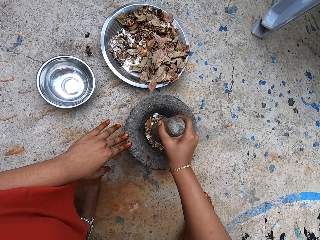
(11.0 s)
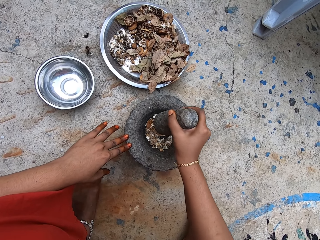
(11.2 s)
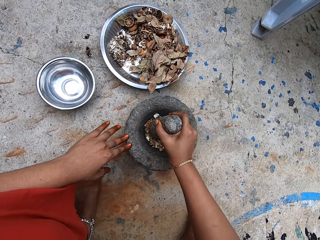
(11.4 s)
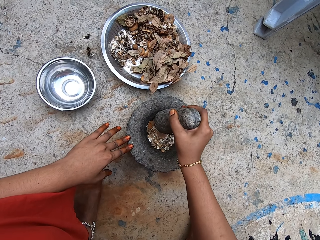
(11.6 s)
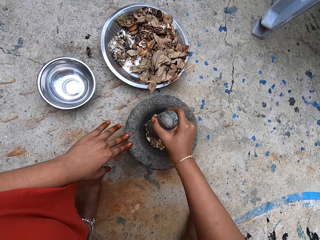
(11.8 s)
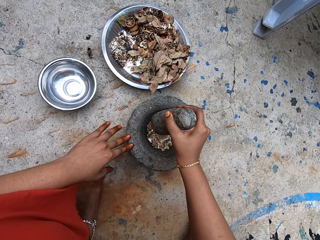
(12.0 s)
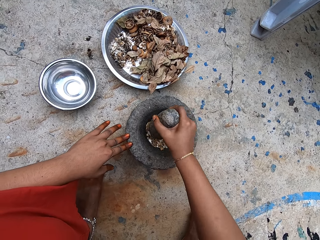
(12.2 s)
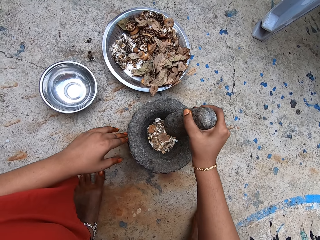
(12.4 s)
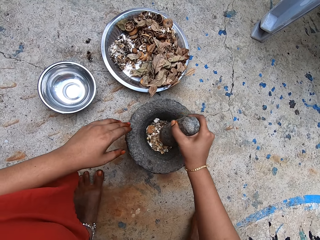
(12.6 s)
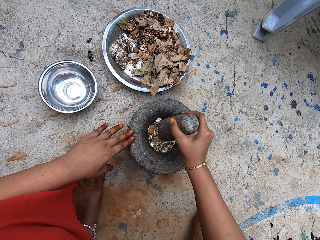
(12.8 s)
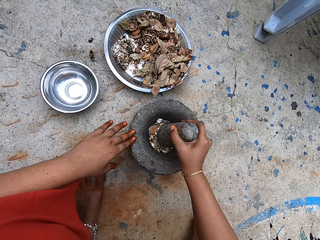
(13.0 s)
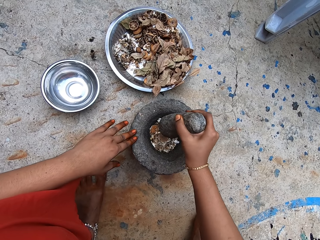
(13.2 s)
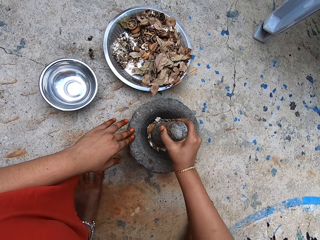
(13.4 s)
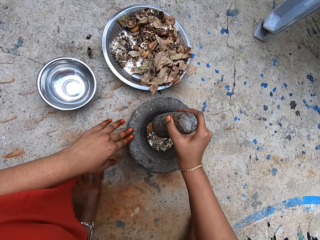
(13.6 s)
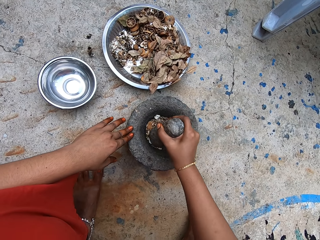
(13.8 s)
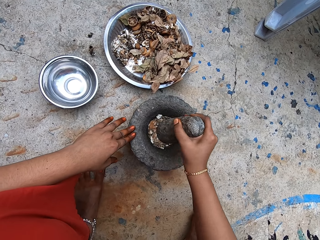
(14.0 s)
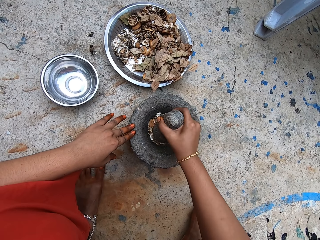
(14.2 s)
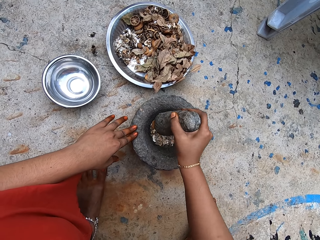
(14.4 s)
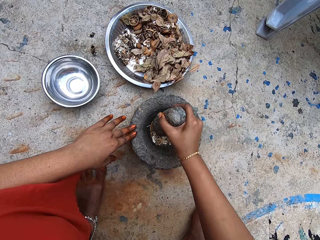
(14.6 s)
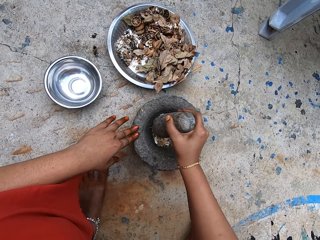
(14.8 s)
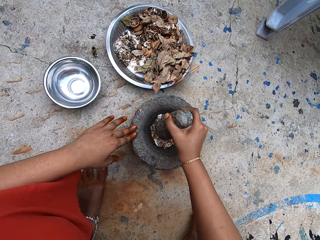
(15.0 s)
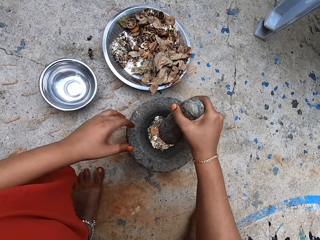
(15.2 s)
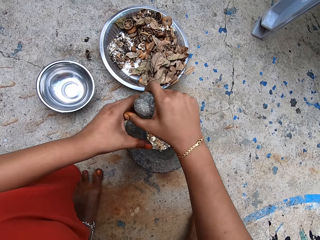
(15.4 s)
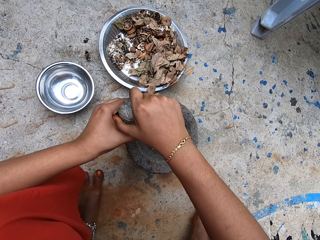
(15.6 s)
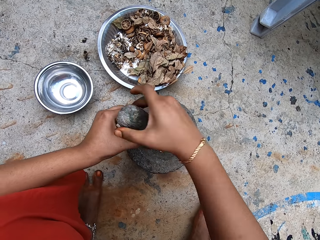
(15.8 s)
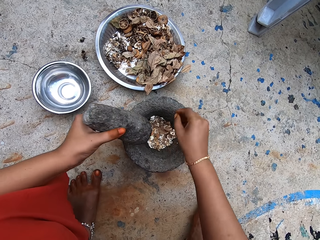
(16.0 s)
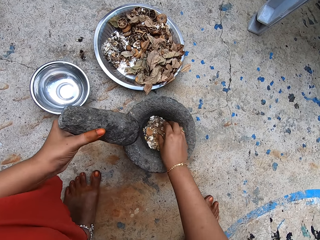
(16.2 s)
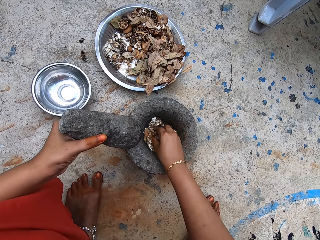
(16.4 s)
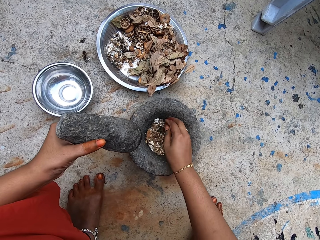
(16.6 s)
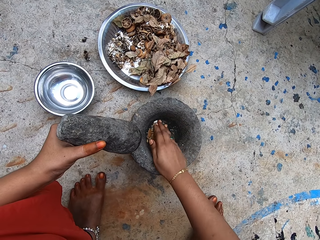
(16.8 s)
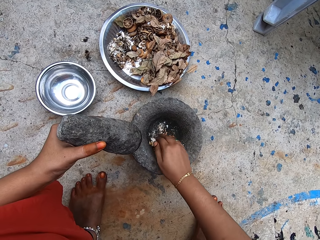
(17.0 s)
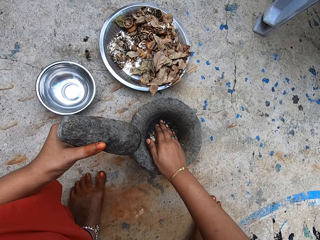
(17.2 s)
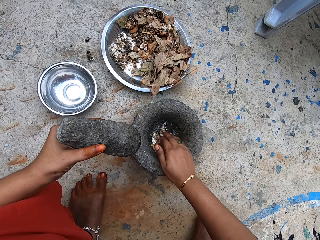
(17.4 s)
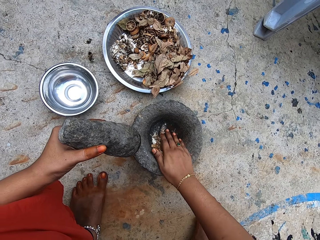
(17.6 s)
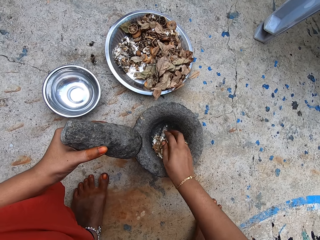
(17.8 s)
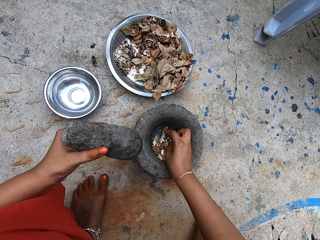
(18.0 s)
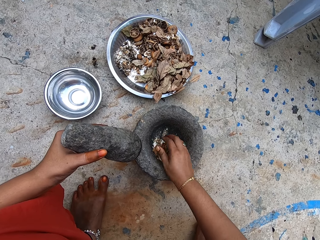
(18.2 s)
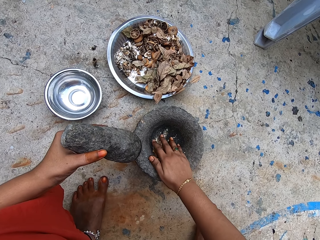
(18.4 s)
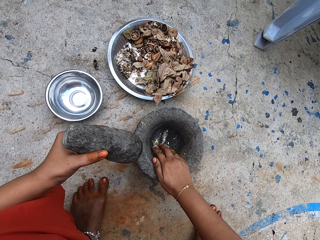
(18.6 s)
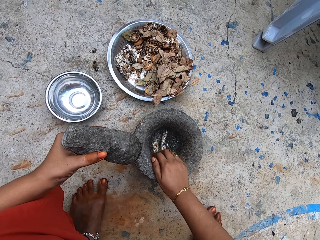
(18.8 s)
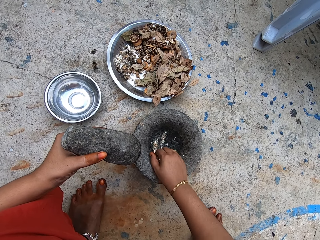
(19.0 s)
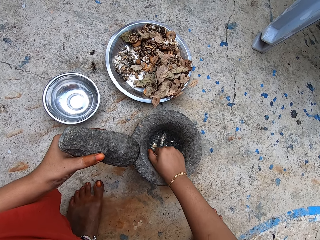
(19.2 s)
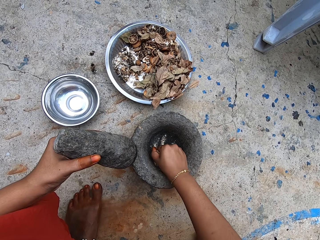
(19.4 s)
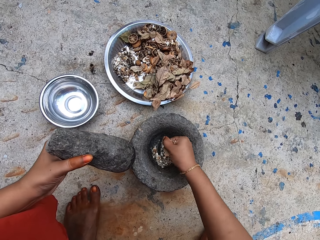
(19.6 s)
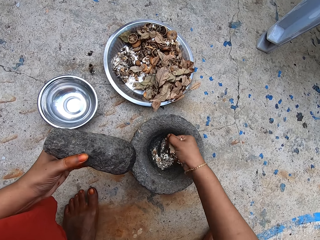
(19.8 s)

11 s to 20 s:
The camera wearer moves around the left hand. She smashes the ingredients with the pestle and mortar. She passes the pestle from her right hand to her left hand. She holds the pestle with the left hand. She scoops some pounded dried lime slices from the mortar with her right hand.

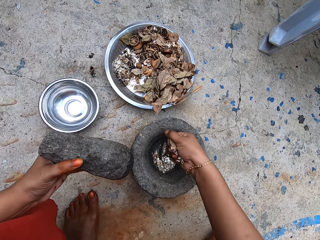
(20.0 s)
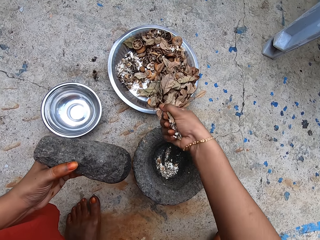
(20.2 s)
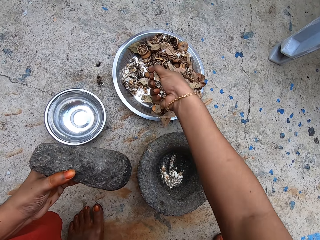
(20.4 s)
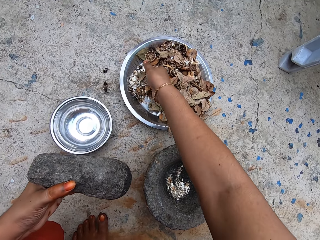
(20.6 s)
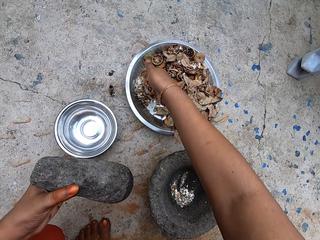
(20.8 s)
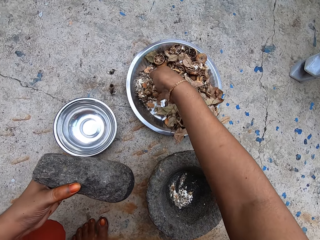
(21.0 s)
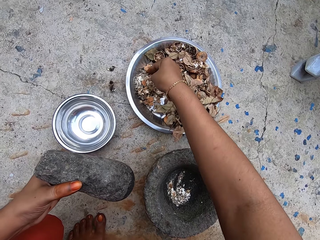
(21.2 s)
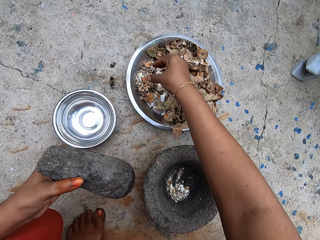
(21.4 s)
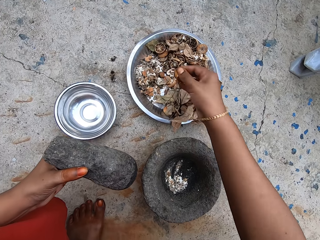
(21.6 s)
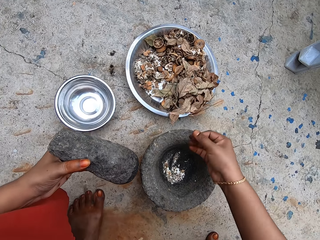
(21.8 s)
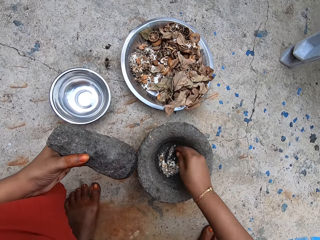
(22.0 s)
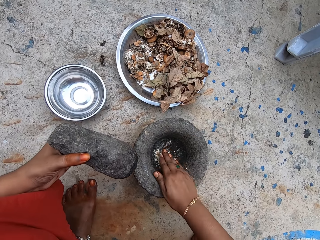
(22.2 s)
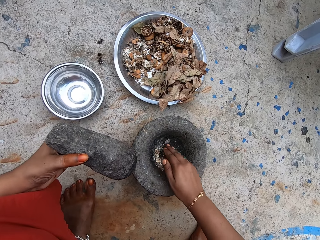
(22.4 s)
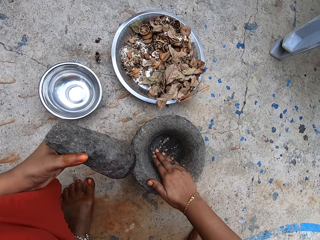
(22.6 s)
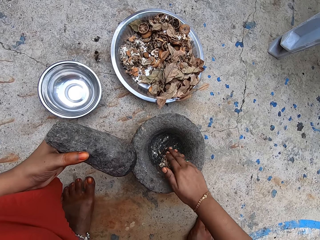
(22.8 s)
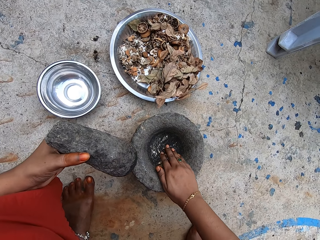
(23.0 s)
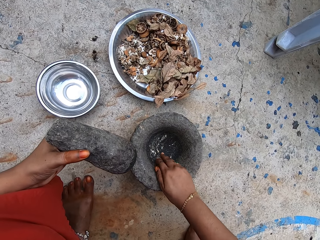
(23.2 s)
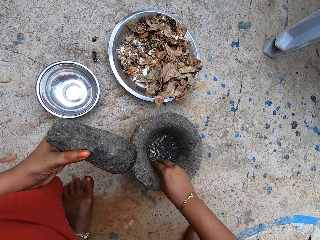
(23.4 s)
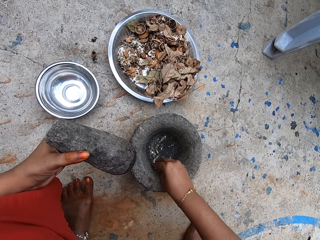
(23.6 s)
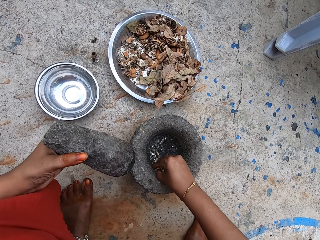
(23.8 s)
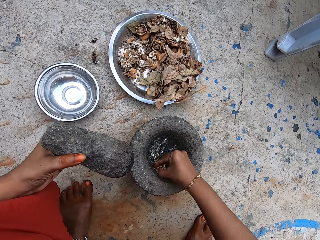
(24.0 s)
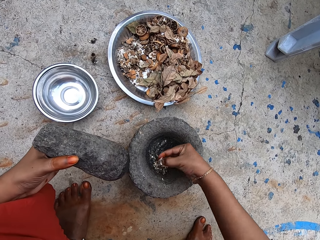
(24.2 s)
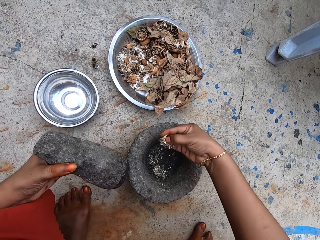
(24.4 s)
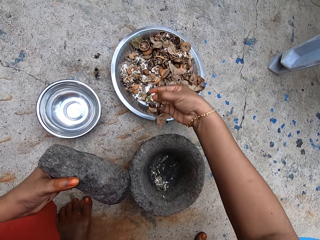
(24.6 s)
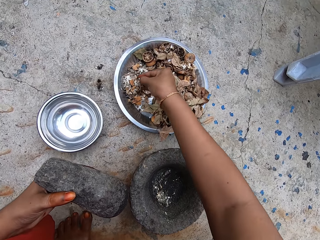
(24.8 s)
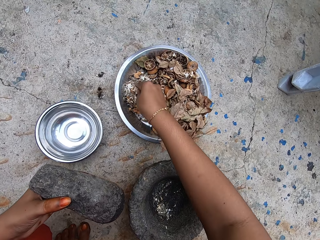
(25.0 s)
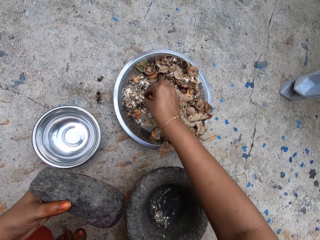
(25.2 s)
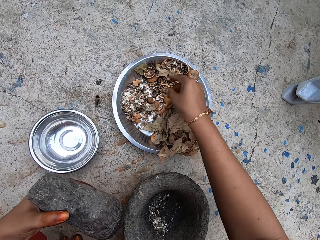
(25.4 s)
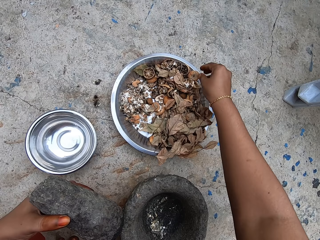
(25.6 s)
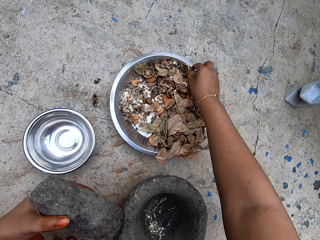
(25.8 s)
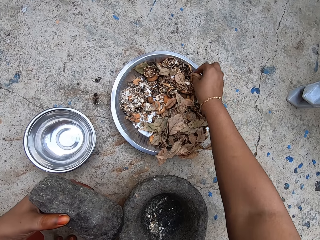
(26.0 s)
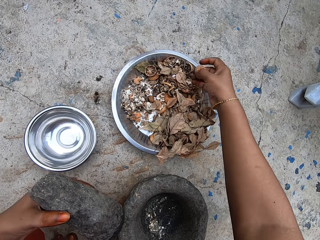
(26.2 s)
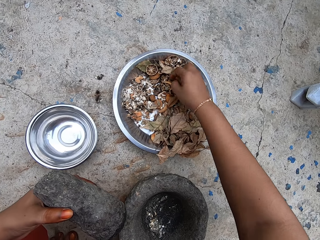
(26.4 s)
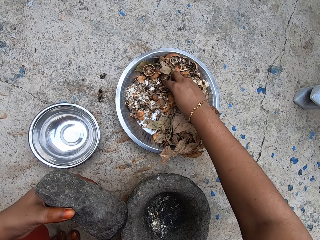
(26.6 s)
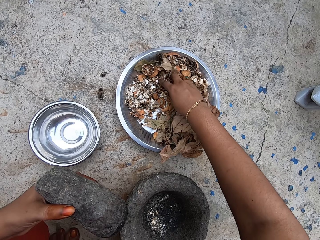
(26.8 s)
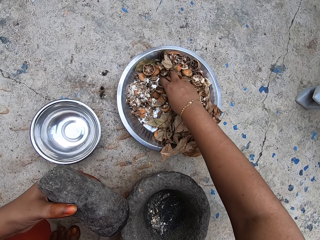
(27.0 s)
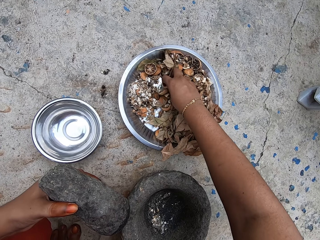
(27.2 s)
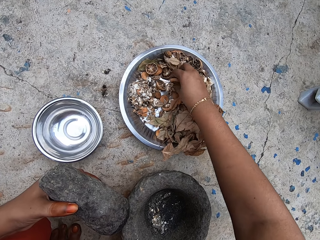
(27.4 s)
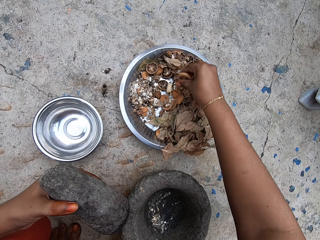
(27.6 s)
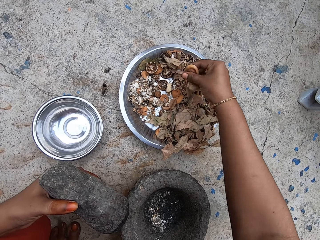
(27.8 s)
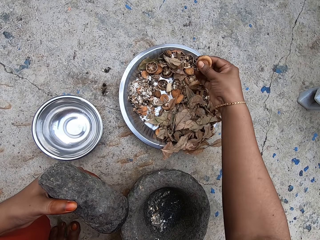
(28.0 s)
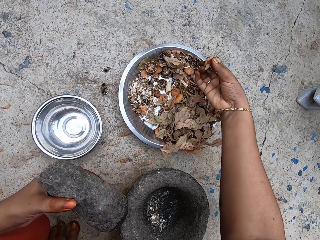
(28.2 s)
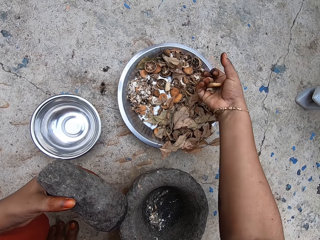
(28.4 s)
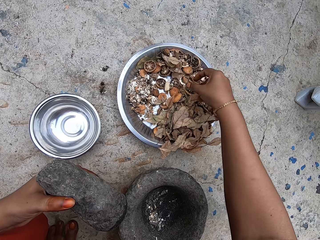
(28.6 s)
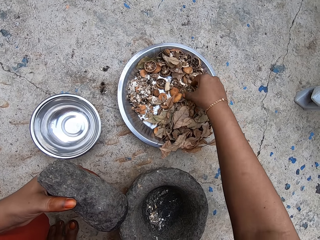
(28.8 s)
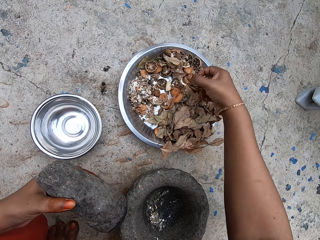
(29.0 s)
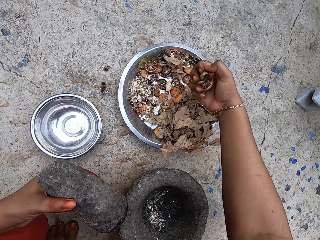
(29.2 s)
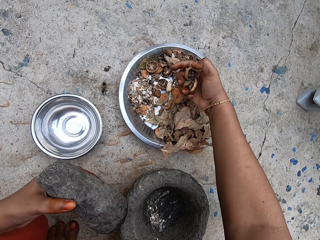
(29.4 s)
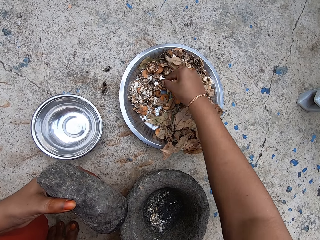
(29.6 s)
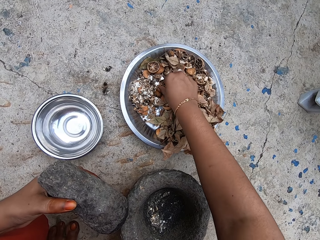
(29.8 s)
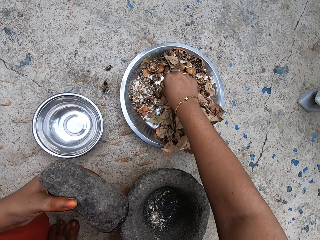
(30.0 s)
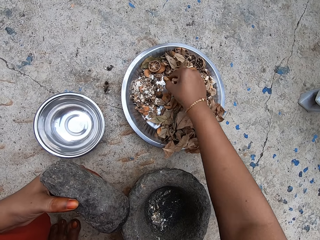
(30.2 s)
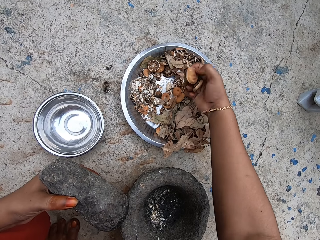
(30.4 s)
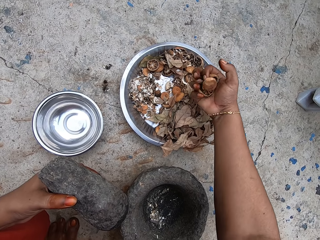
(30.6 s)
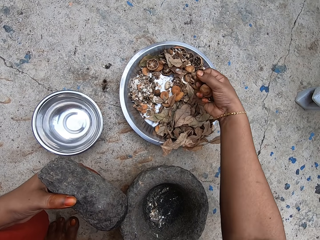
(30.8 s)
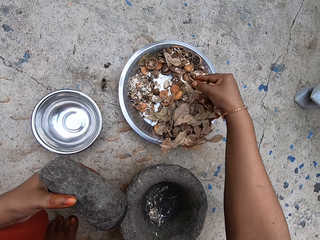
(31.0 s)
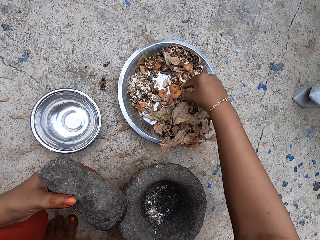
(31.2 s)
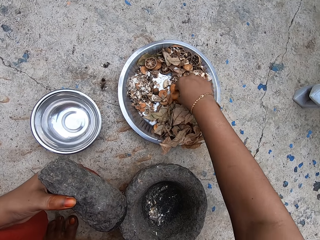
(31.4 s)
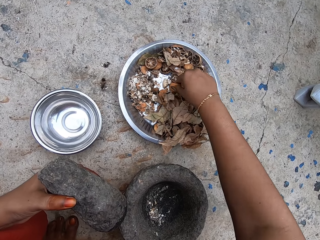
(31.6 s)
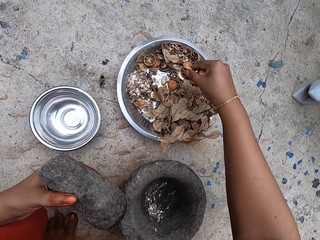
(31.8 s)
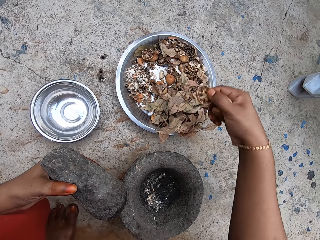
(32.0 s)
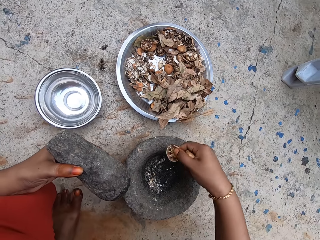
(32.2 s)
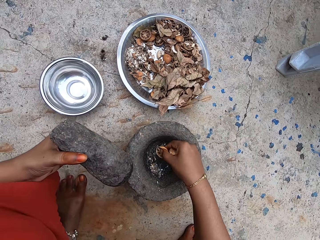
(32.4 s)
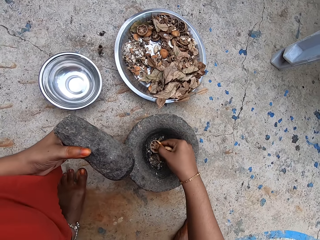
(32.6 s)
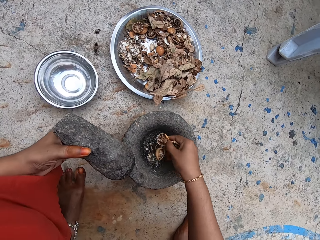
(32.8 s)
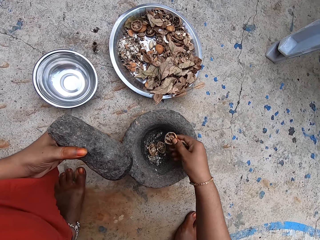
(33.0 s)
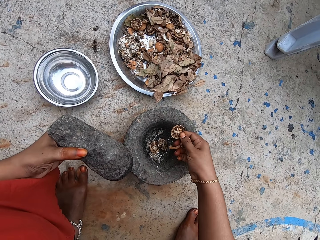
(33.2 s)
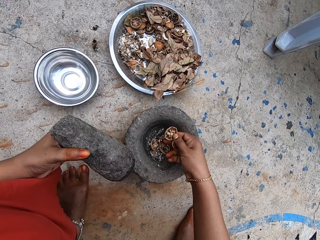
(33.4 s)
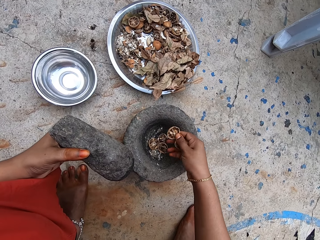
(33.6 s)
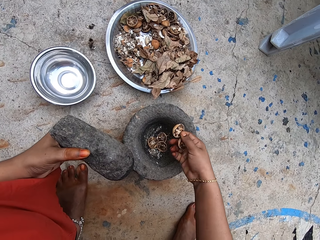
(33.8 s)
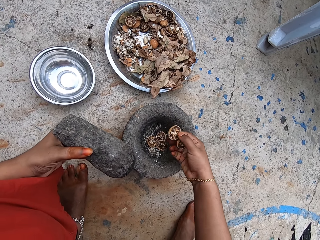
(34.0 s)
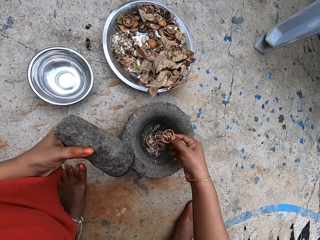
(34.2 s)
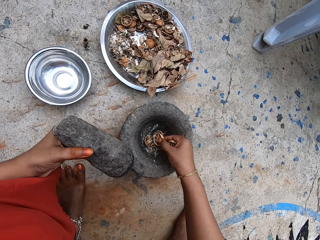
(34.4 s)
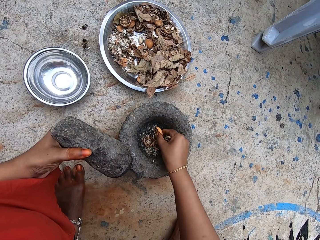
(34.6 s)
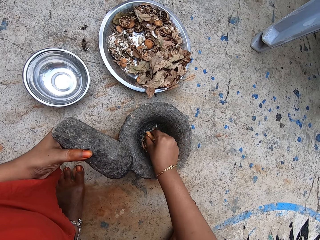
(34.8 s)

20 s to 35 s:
The camera wearer pours the pounded dried lime slices into a plate with her right hand. She scoops some pounded dried lime slices from the mortar with her right hand. She pours the pounded dried lime slices into the plate with her right hand. She picks a dried lime slice from the plate with her right hand. She picks some dried lime slices from the plate with her right hand. She drops a dried lime slice into the plate with her right hand. She picks the dried lime slice from the plate with her right hand. She picks a dried lime slice from the plate with her right hand. She does it again. She drops some dried lime slices into the mortar with her right hand. She drops a dried lime slice into the mortar with her right hand.
